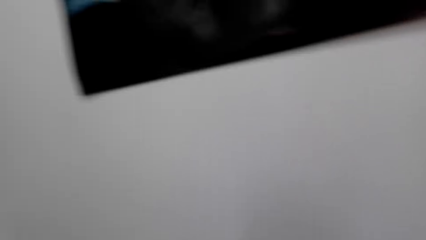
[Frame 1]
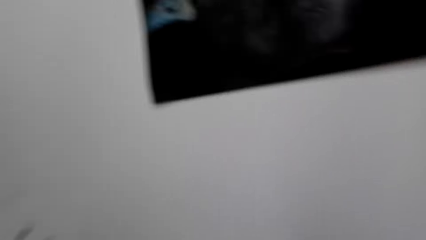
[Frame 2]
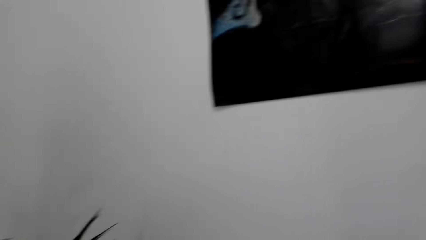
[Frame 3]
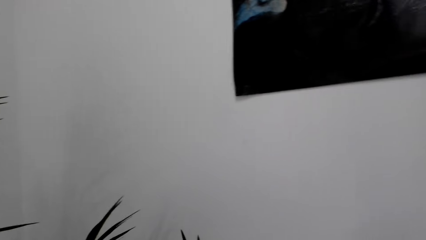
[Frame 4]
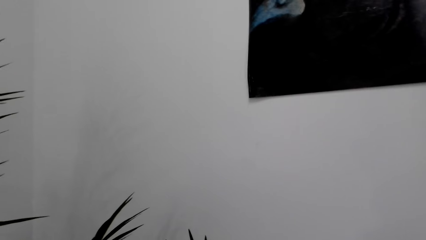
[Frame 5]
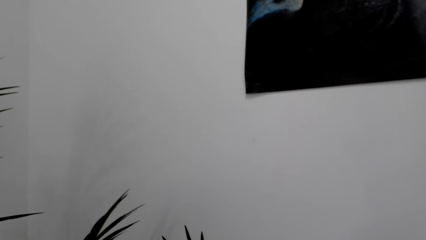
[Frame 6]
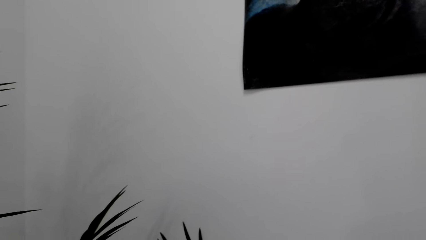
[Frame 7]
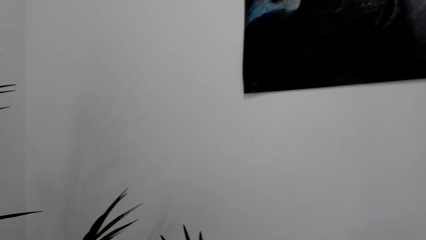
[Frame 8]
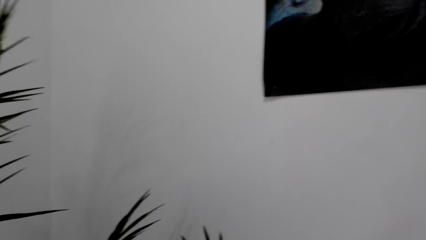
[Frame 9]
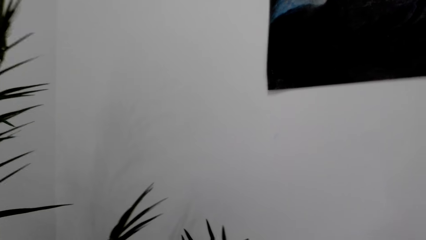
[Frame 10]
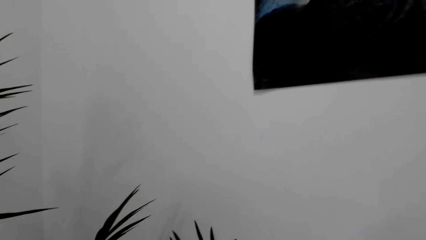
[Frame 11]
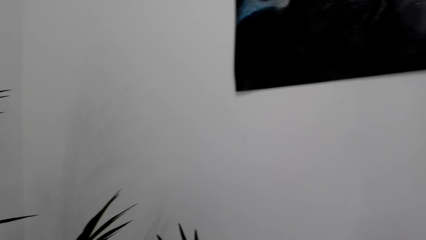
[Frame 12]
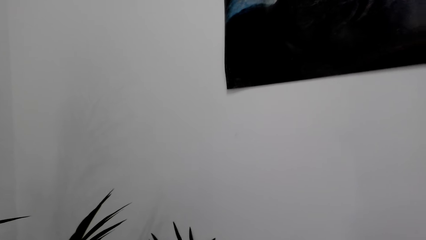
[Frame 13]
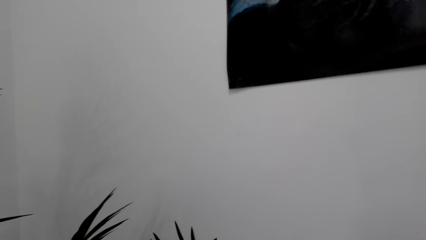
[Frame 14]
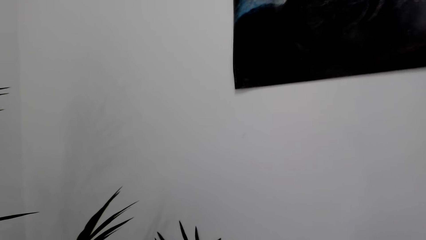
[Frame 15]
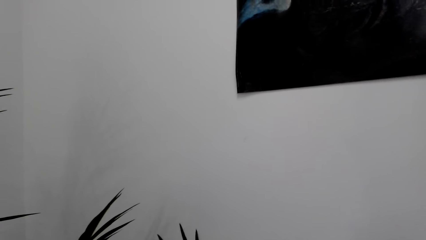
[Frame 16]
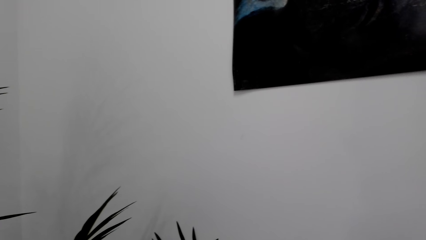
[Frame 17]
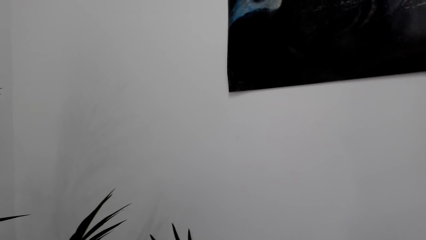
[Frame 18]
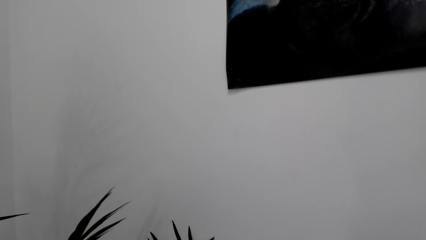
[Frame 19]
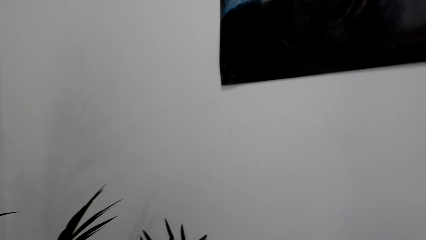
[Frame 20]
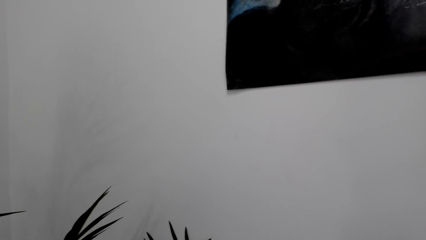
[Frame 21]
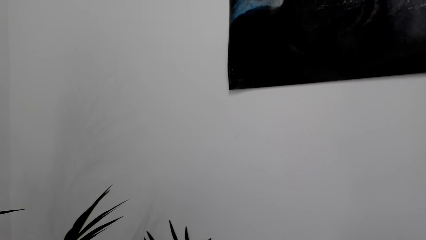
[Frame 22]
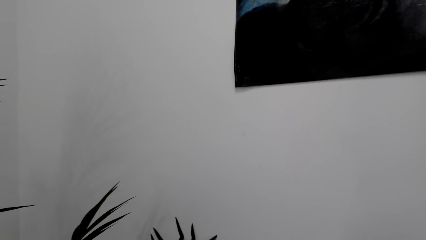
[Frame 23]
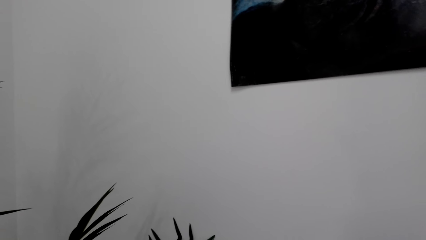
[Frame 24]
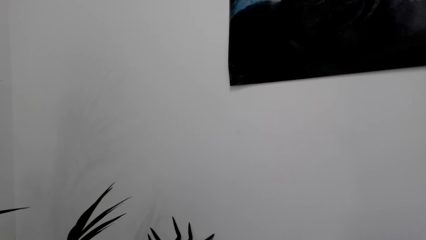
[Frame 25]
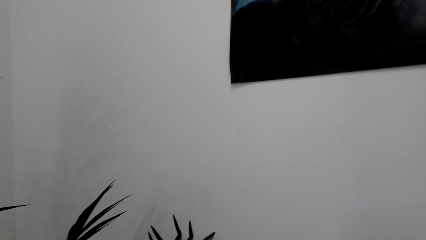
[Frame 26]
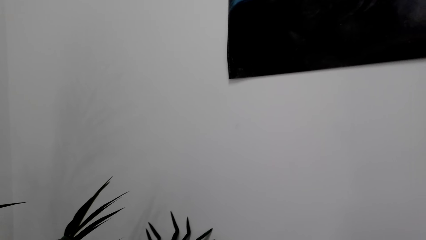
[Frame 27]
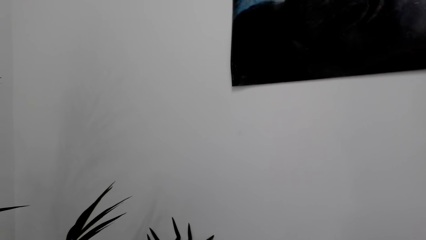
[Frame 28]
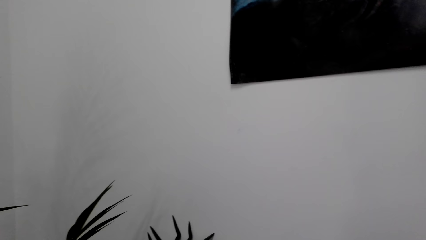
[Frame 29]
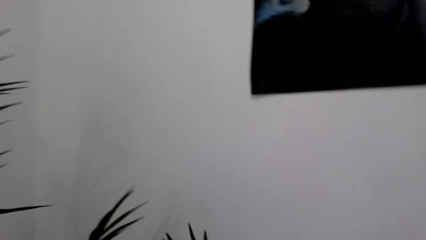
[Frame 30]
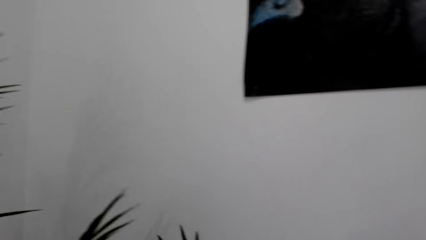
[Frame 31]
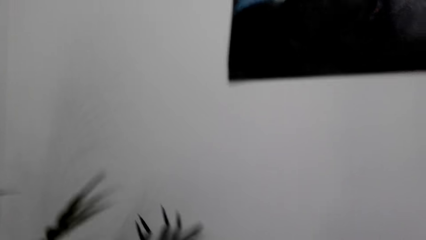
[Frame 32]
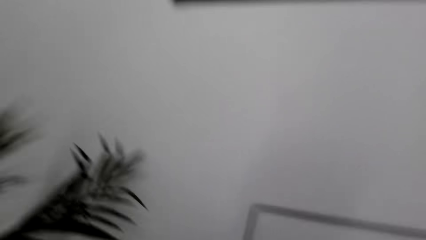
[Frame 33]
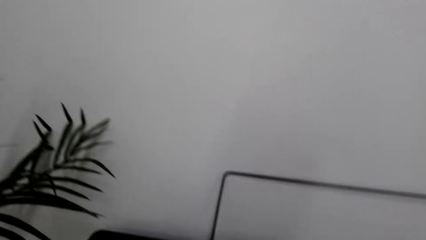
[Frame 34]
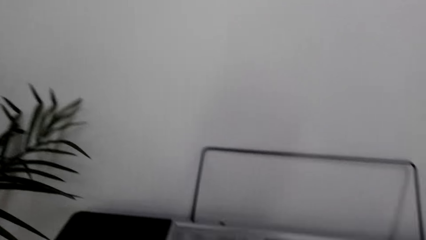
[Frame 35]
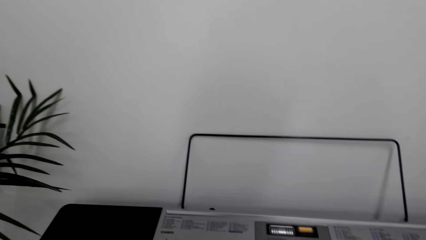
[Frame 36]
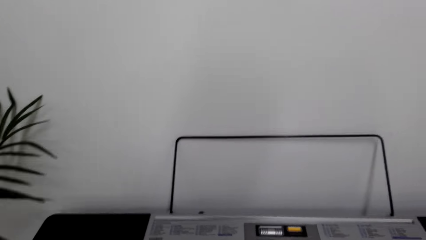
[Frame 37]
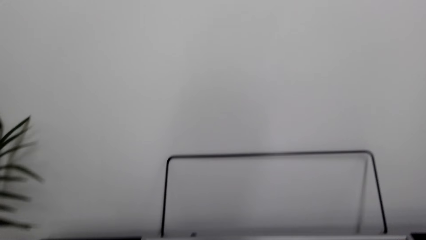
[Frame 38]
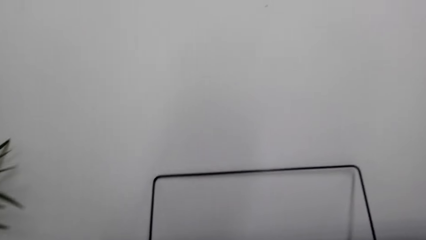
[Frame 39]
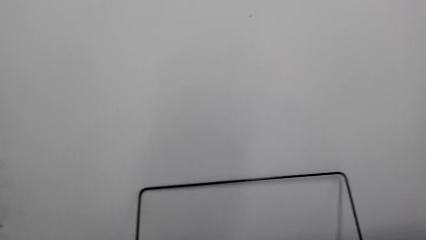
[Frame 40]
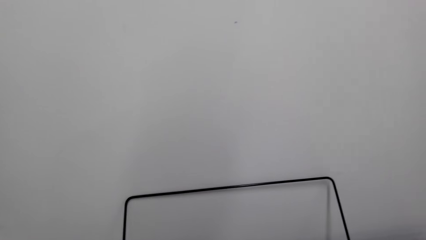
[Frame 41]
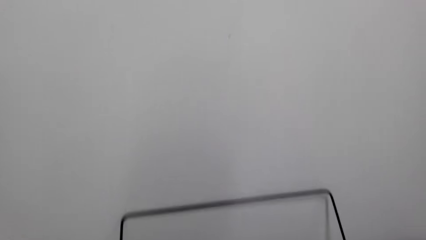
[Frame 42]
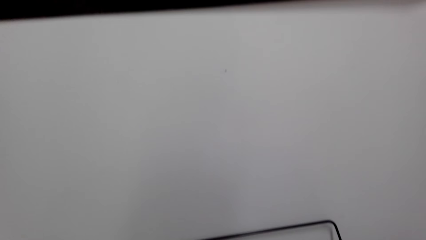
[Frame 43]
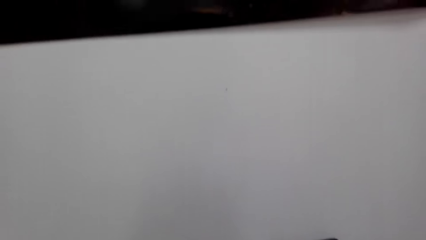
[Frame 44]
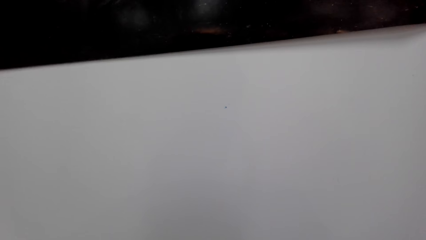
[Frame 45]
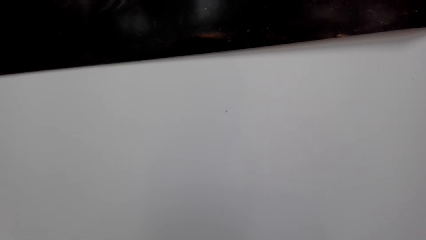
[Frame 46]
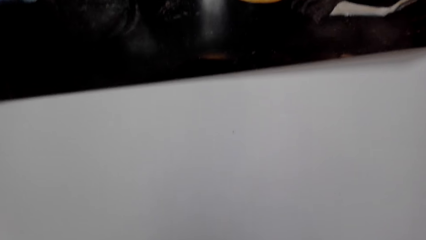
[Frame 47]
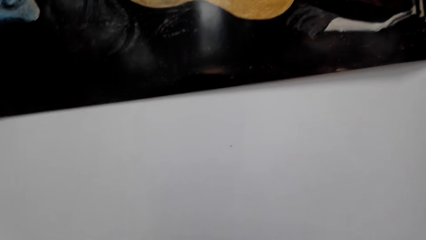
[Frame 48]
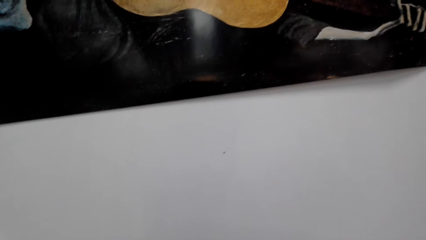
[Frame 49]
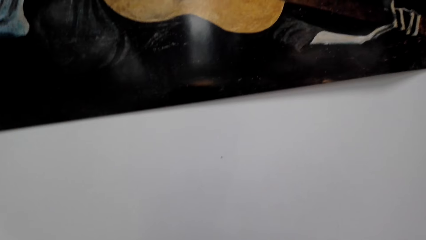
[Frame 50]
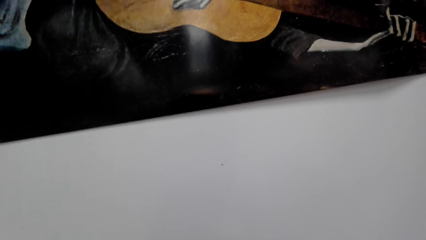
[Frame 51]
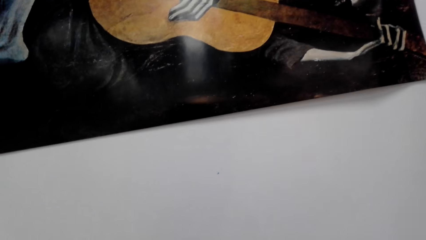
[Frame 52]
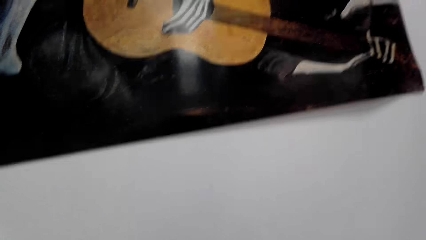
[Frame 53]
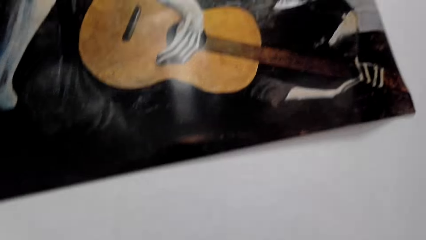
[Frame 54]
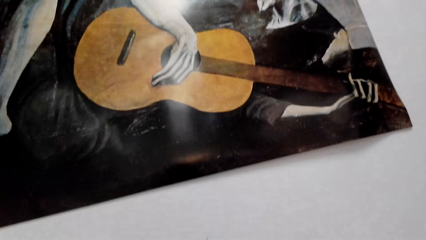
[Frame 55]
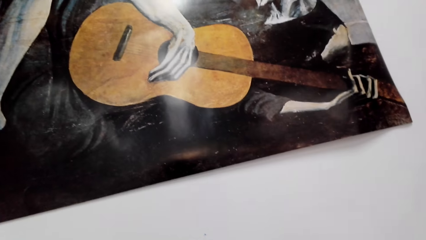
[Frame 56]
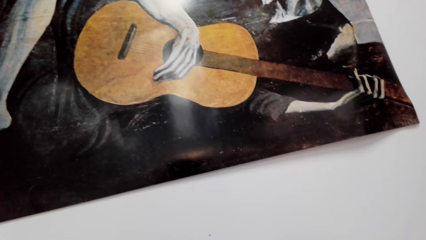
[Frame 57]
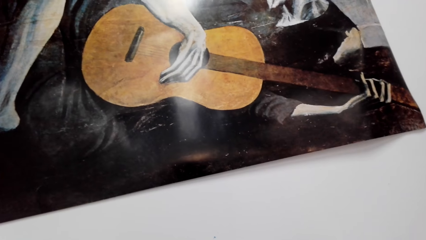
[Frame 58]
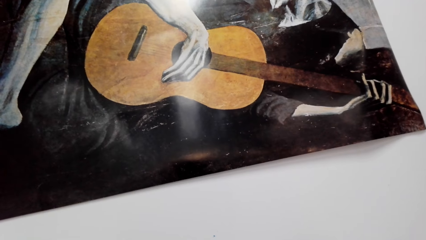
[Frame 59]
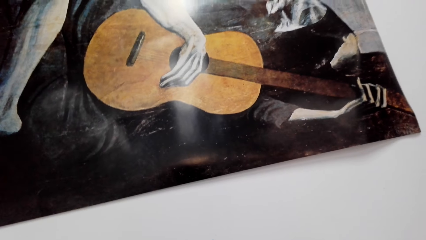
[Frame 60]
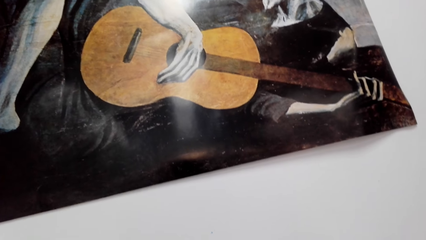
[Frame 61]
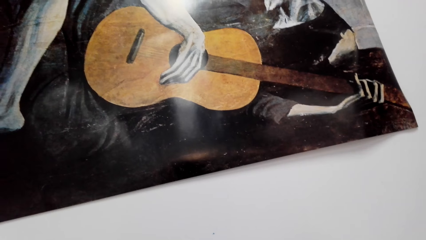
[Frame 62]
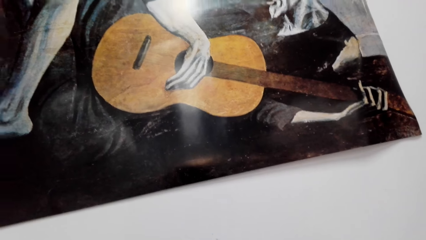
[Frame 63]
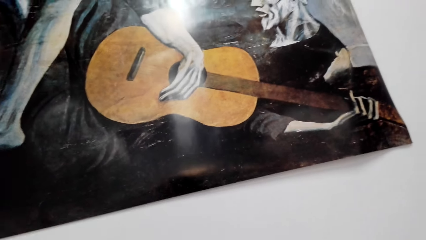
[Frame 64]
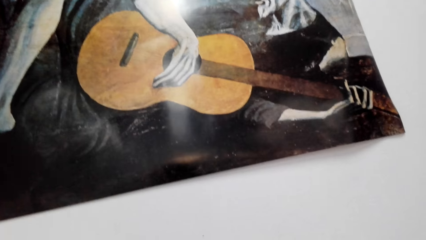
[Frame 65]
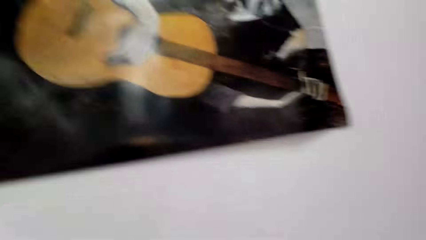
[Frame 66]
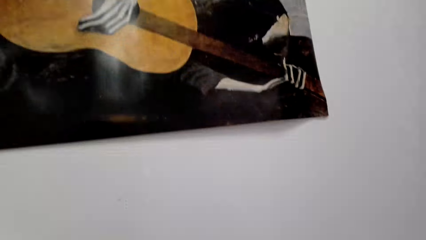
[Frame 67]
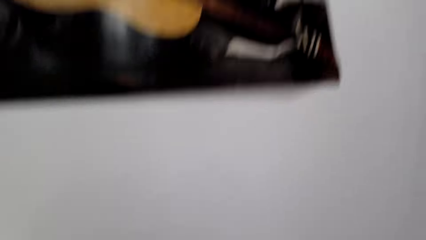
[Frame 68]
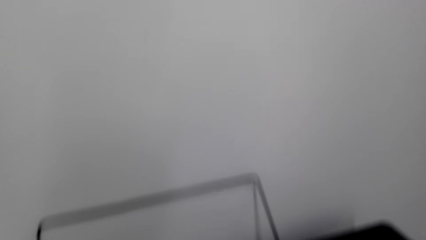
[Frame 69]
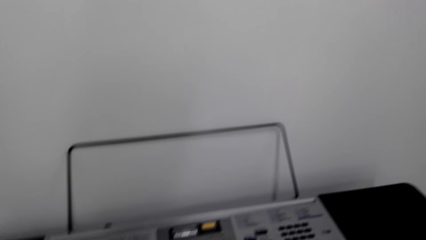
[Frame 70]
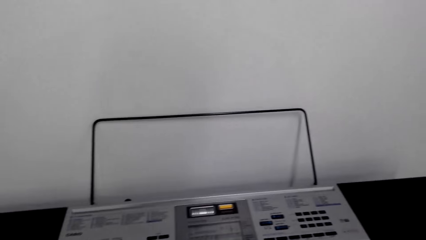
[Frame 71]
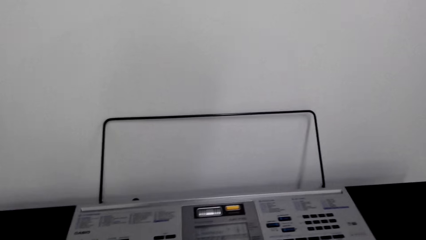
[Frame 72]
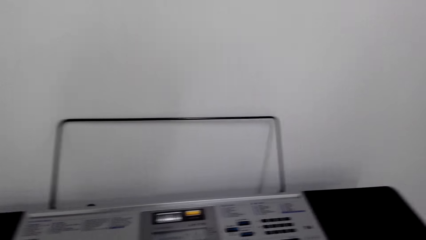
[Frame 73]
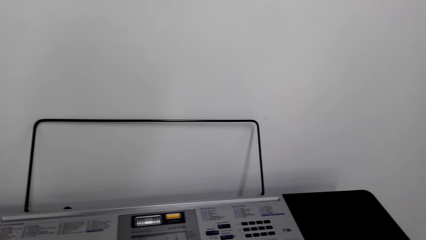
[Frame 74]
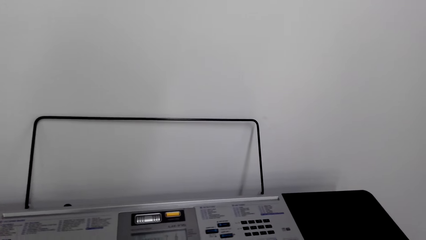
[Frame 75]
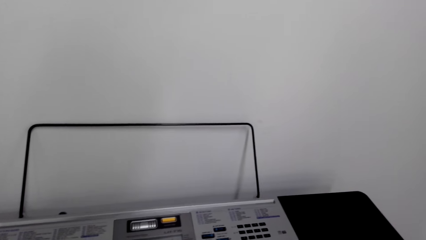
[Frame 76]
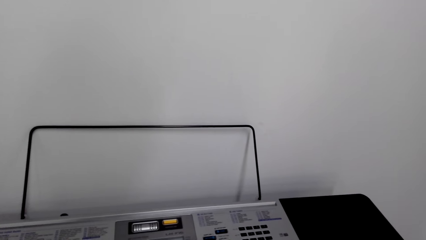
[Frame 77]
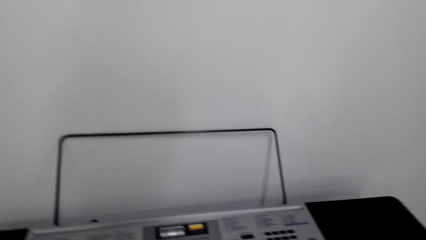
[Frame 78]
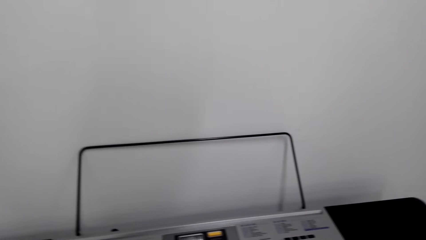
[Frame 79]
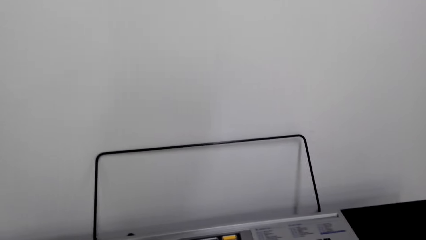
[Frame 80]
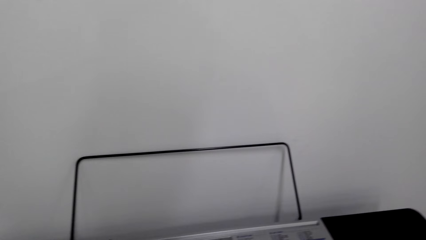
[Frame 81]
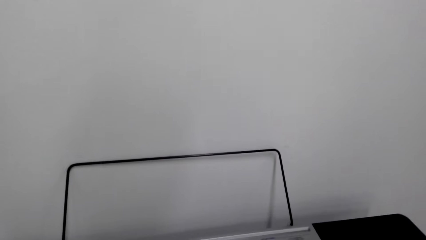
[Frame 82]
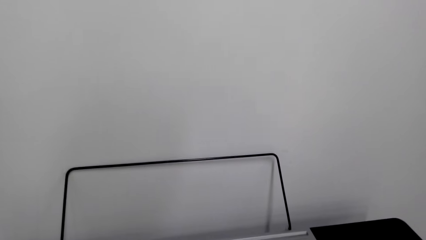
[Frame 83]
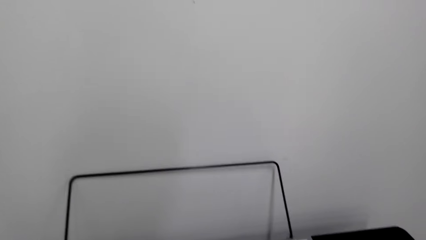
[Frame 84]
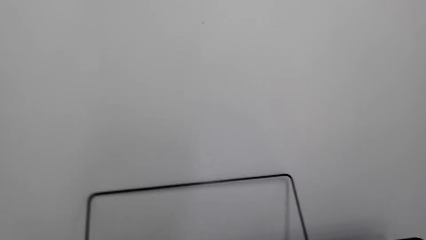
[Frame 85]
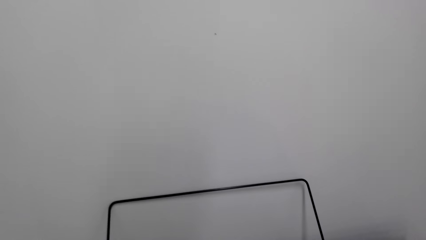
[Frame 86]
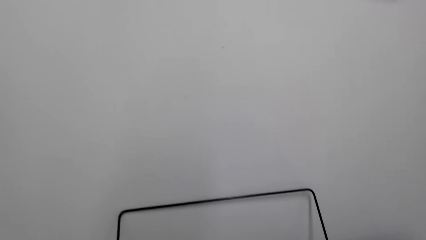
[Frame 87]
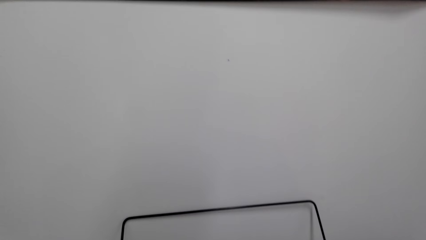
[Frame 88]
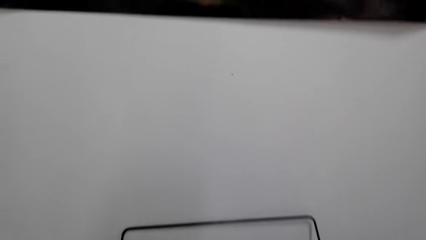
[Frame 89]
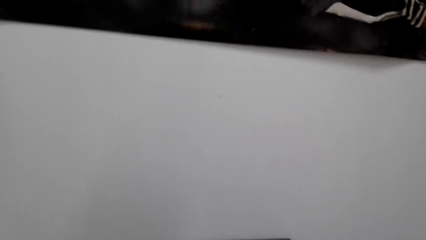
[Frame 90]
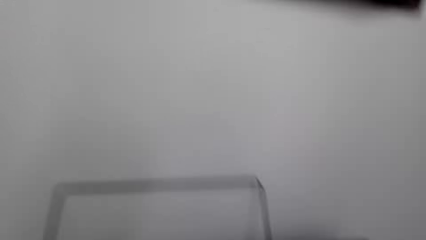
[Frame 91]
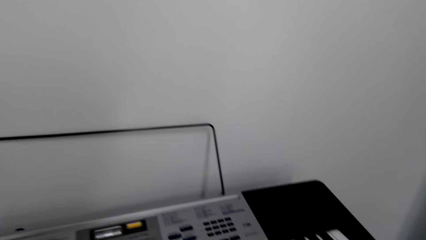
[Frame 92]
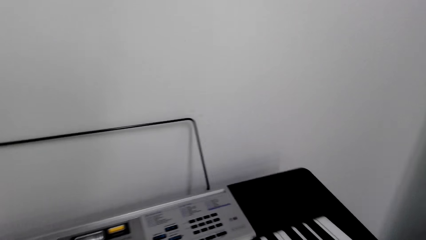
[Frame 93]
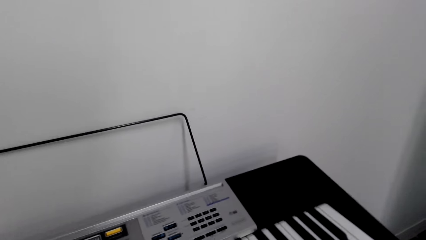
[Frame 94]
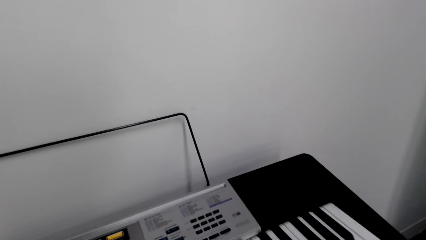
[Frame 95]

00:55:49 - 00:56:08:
The camera wearer does something. They operate the keyboard.
